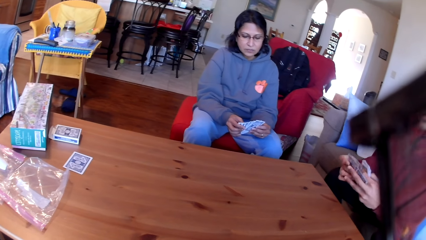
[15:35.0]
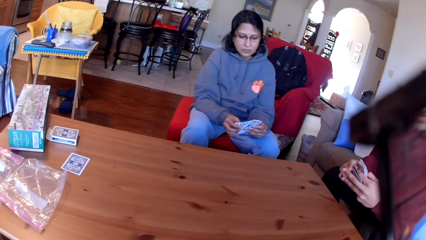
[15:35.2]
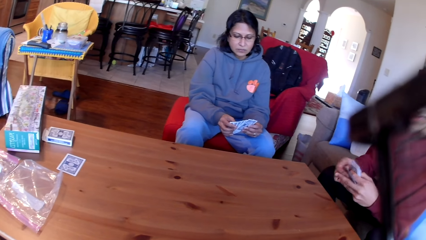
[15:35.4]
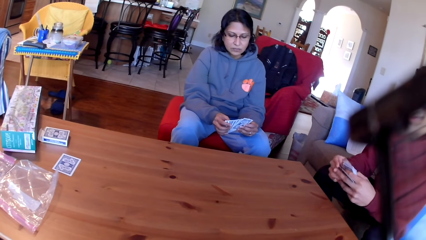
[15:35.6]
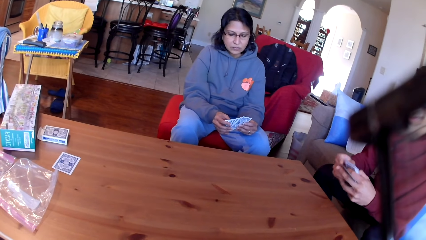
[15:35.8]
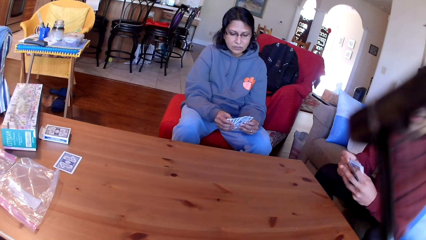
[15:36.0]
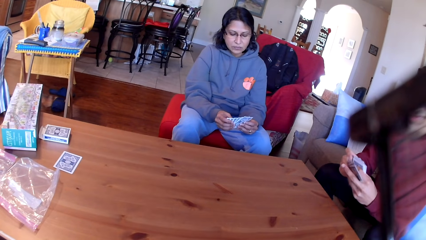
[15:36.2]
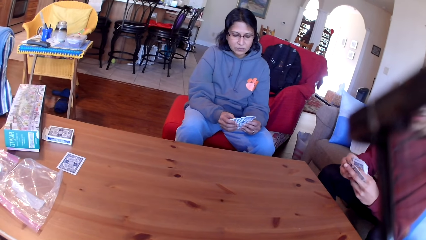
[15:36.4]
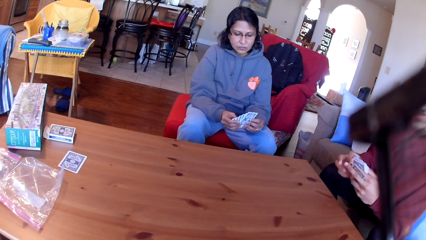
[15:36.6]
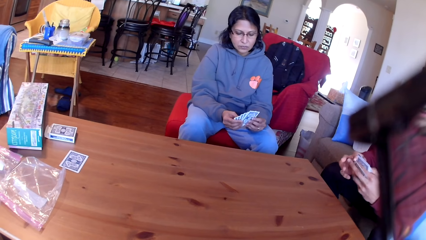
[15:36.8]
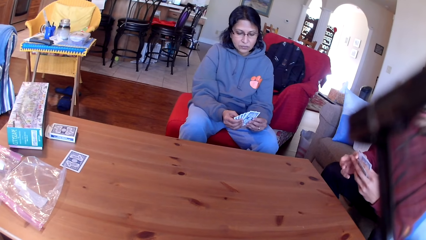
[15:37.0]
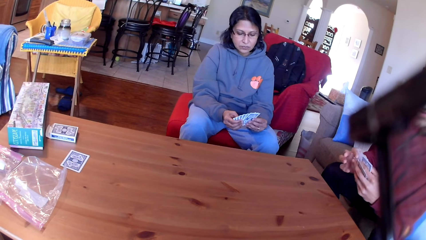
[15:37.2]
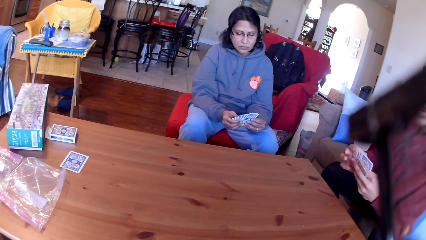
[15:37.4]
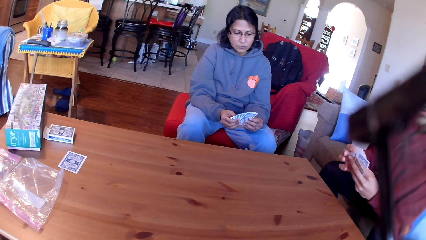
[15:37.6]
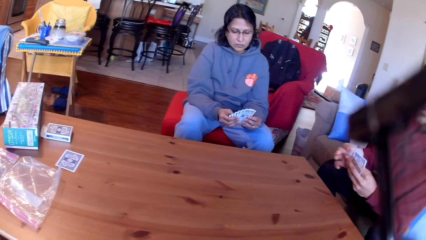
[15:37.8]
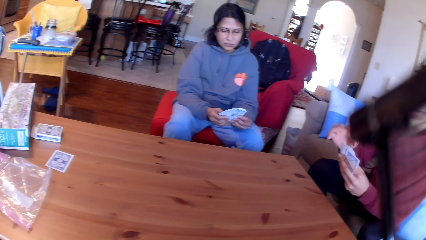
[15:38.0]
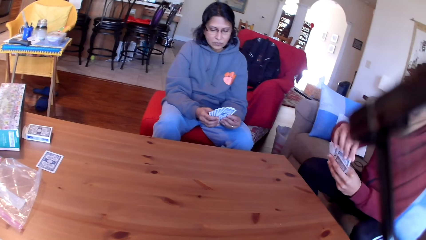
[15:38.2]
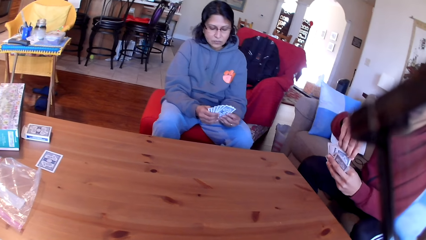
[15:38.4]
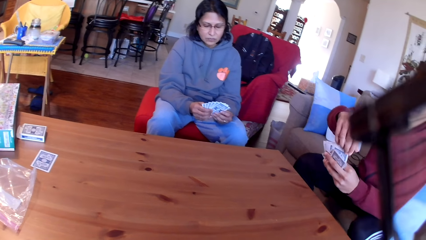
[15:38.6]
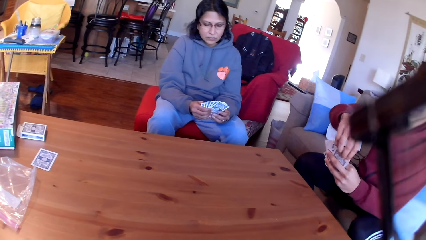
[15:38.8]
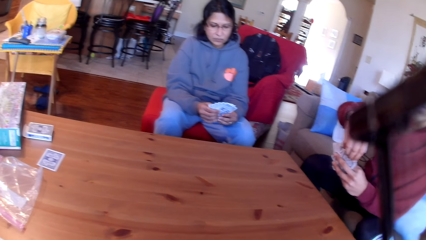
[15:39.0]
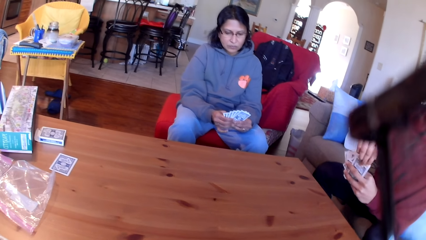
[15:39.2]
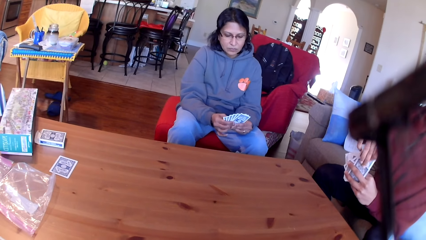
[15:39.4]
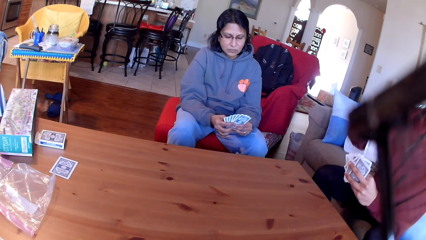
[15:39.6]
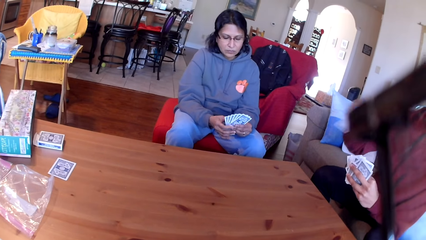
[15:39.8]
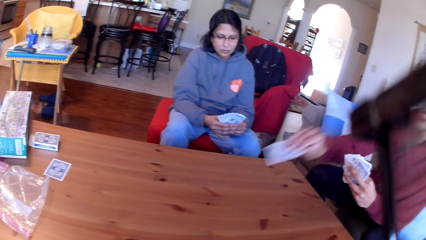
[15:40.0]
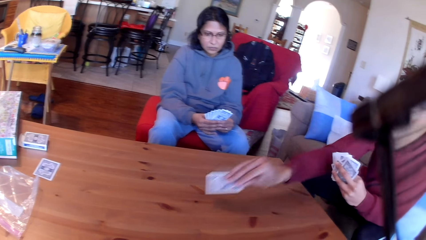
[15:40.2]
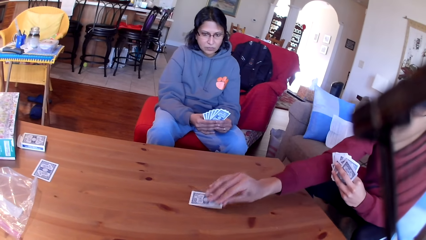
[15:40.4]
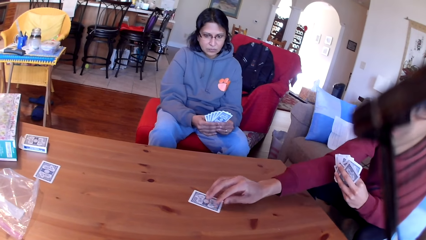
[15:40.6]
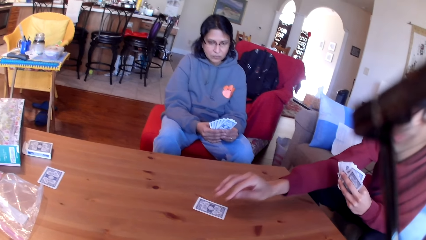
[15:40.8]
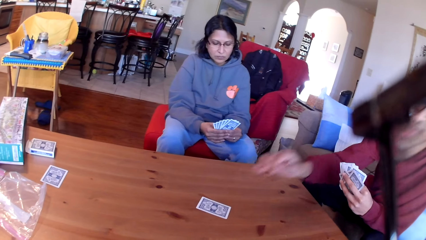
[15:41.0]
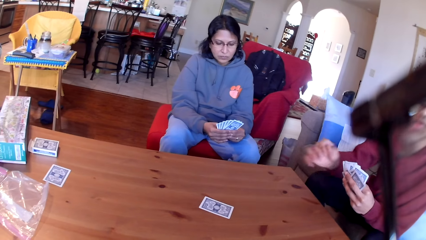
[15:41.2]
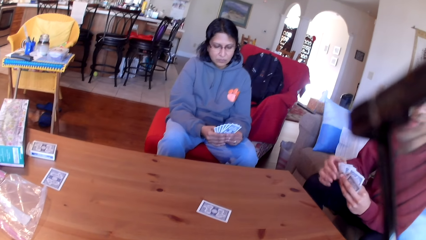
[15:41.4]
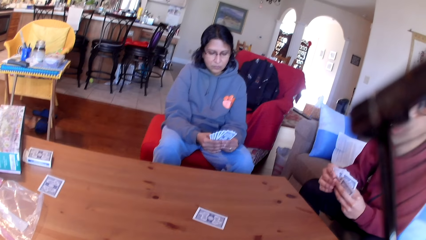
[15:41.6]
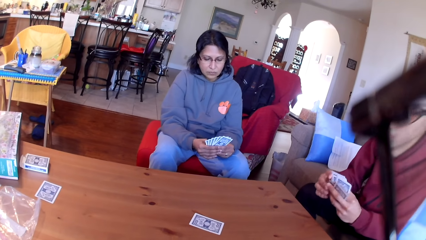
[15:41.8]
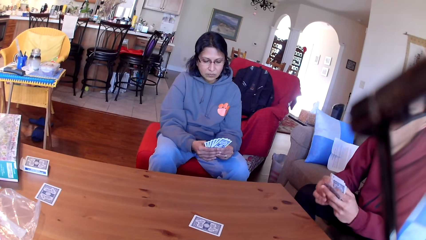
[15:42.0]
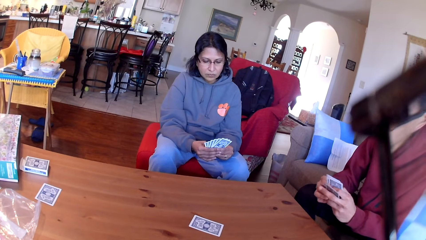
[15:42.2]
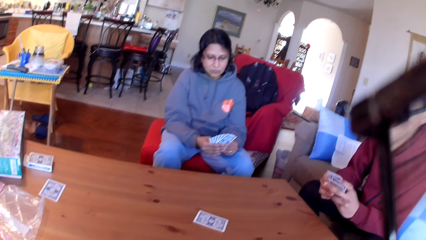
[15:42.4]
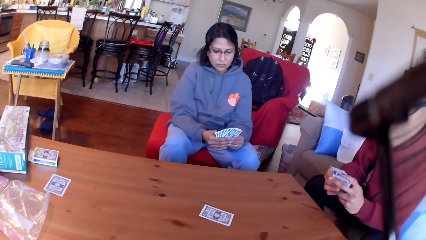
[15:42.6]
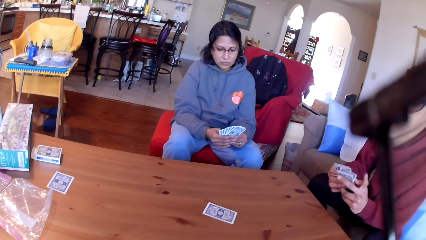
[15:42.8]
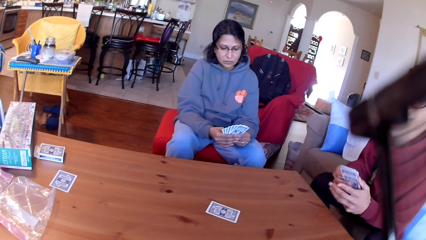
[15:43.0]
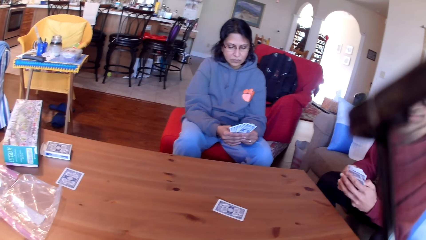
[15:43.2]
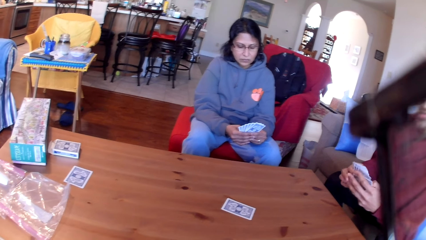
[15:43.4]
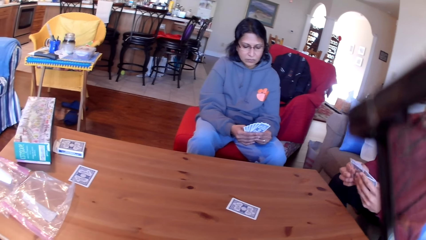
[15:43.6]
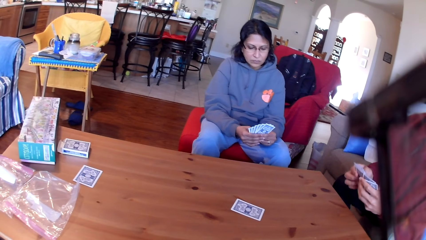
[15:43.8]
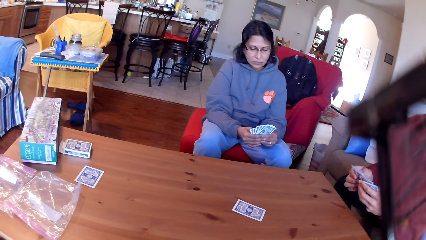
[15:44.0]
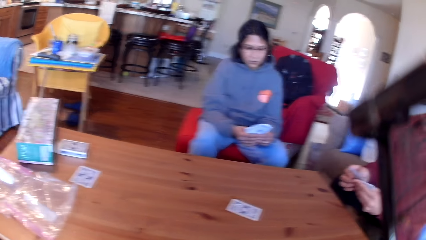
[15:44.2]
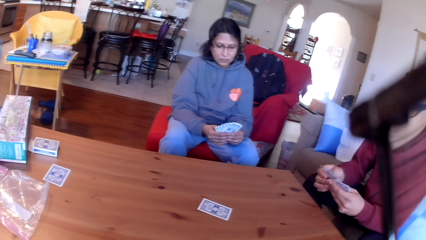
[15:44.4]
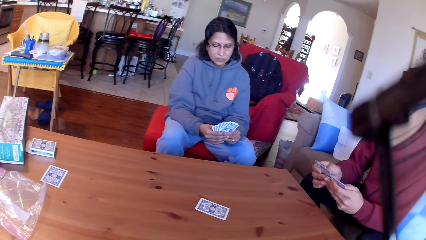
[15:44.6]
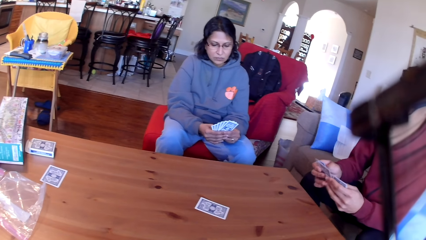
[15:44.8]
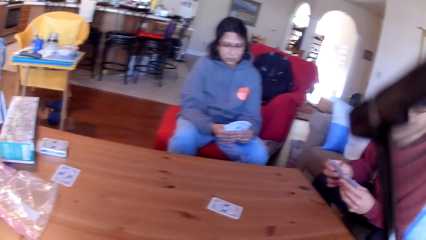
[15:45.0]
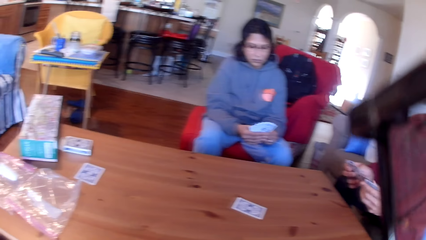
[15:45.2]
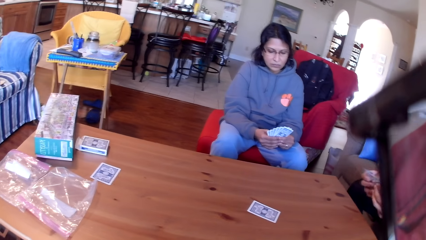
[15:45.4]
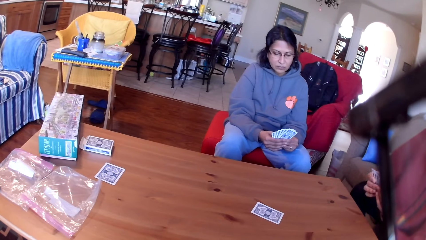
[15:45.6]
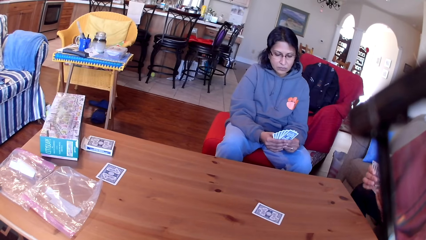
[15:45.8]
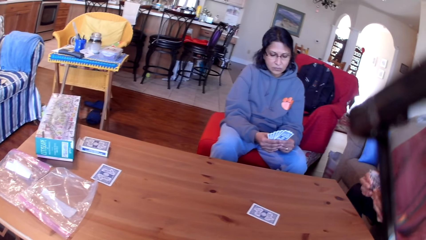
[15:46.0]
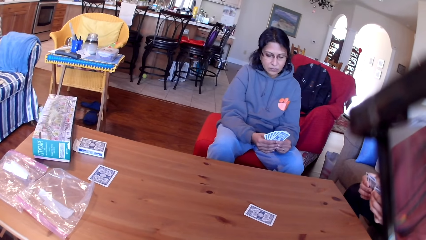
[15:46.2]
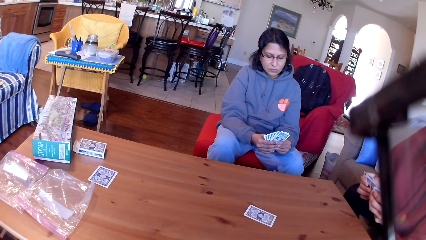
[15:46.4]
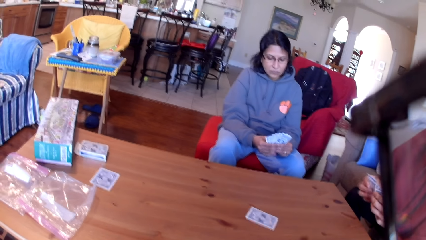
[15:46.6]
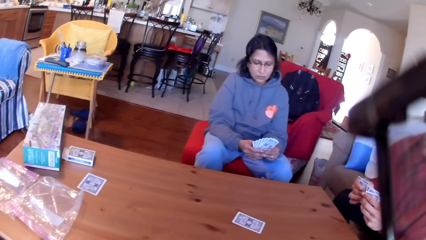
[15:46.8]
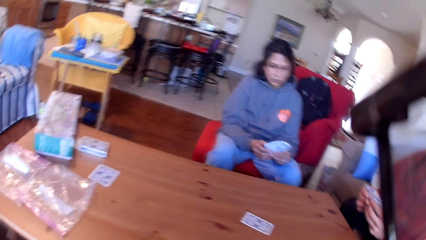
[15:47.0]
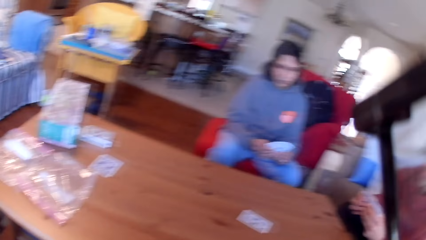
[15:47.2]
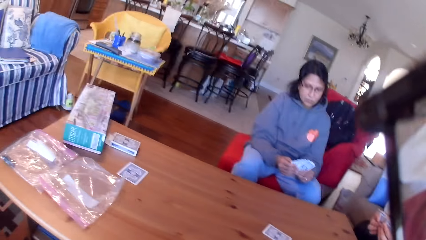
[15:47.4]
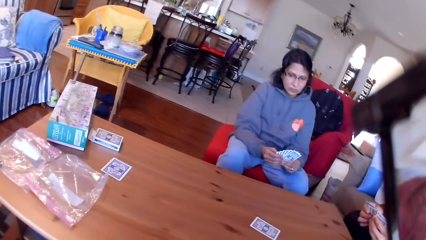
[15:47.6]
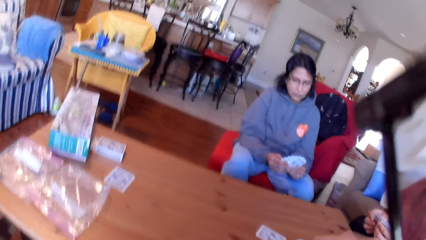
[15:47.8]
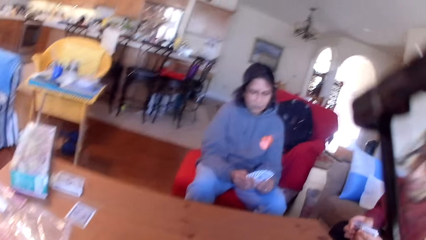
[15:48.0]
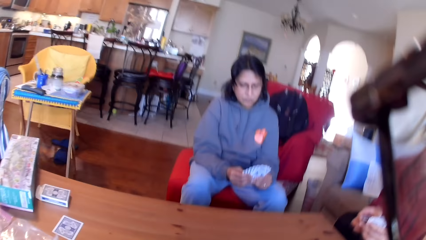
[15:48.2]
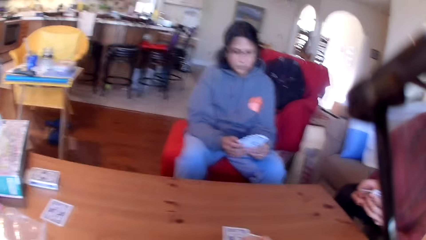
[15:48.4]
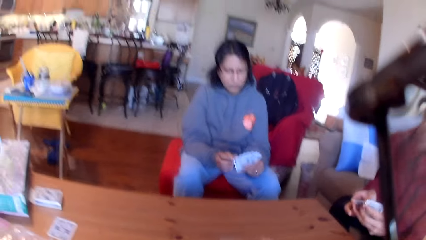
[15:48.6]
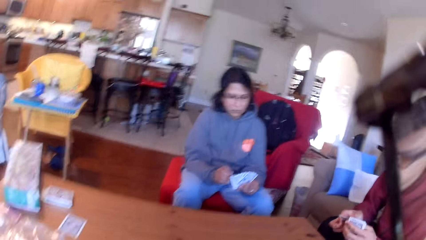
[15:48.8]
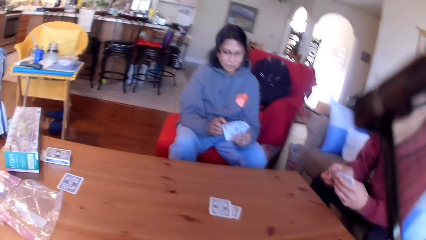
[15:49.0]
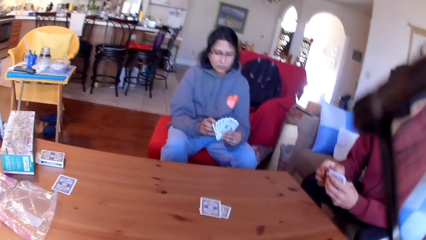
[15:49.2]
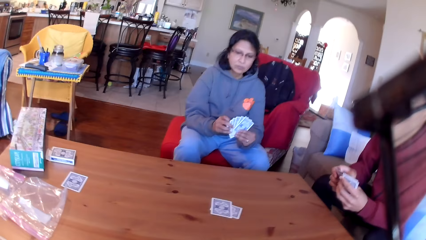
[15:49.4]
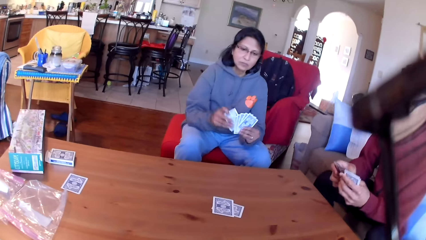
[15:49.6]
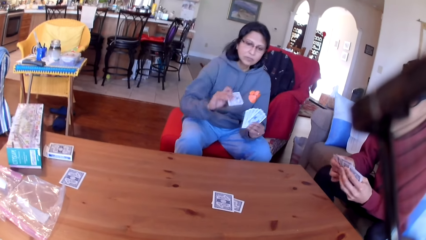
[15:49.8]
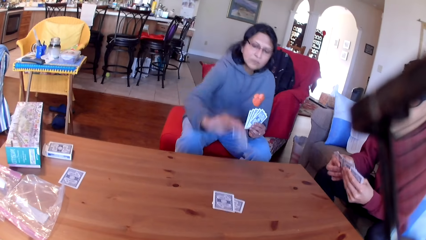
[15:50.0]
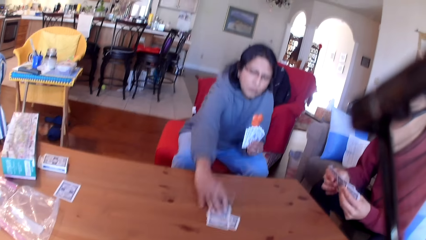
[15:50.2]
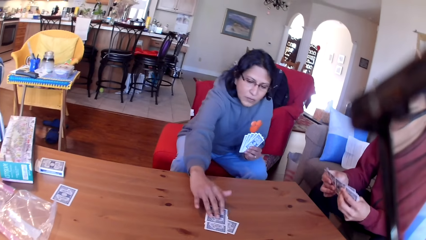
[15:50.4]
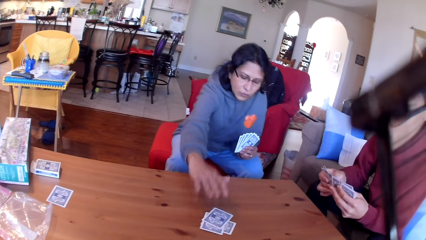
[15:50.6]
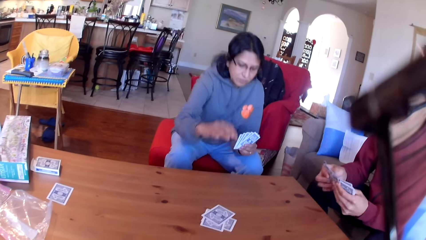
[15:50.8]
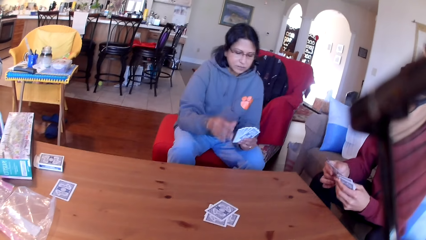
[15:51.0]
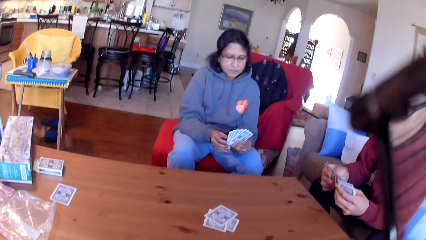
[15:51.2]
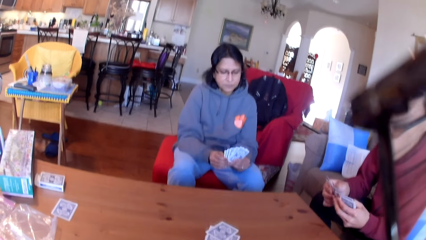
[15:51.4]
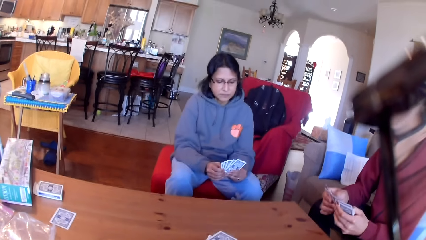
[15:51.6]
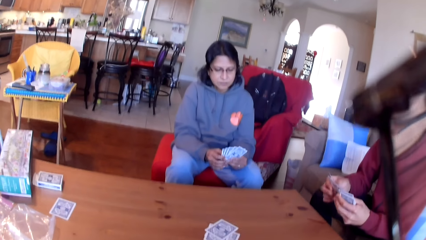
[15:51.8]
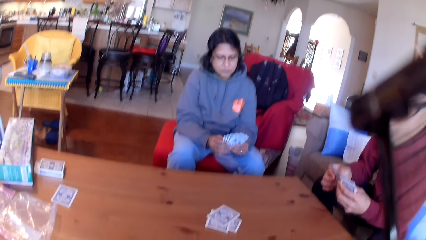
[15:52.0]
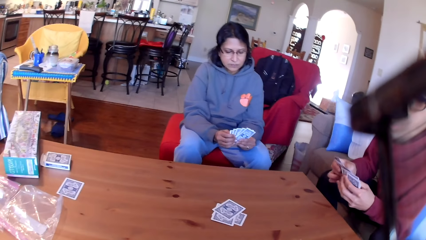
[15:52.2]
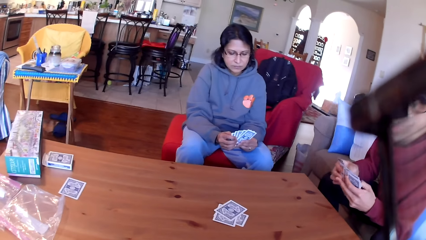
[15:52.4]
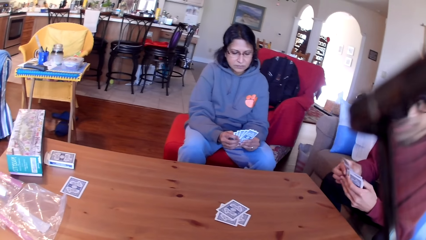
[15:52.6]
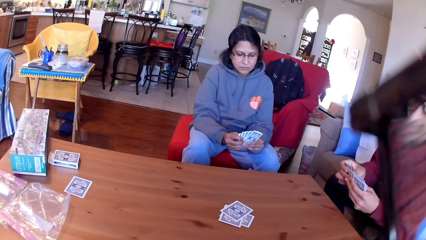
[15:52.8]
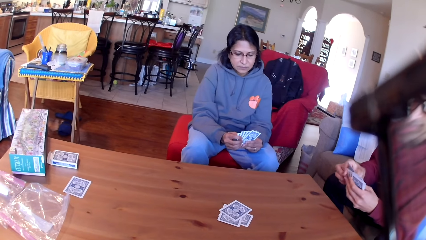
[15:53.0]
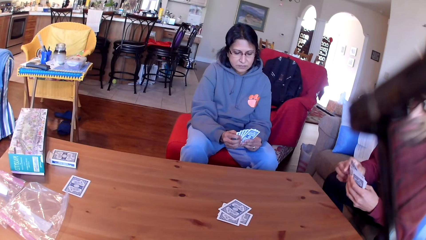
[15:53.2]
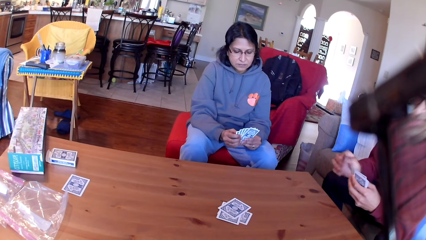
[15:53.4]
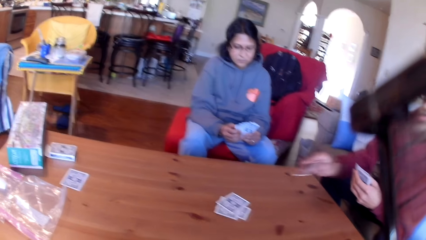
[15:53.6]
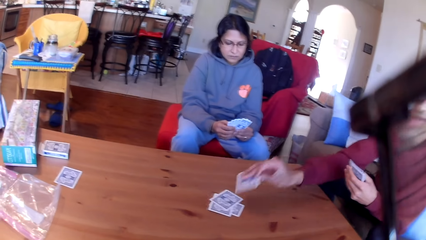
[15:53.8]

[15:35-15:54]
A man moves the cards in his hands. The man places a card on the table. A woman stares at the cards in her hands. The man moves the cards in his hands. The camera wearer places the card on the table. The woman places the card on the table. The man moves the cards in his hands.
